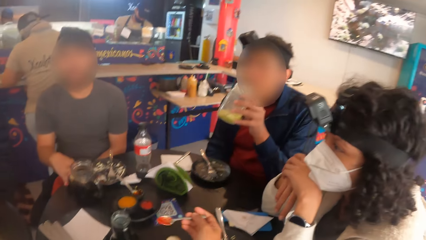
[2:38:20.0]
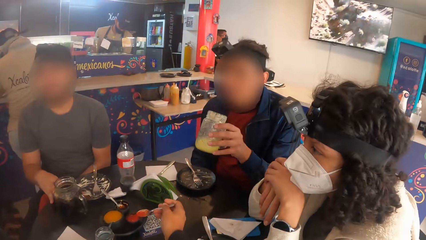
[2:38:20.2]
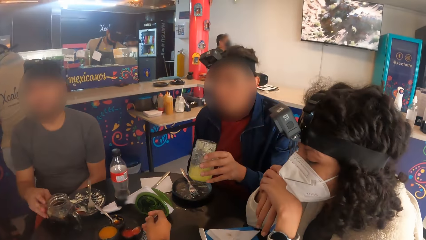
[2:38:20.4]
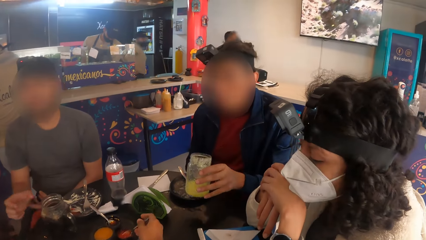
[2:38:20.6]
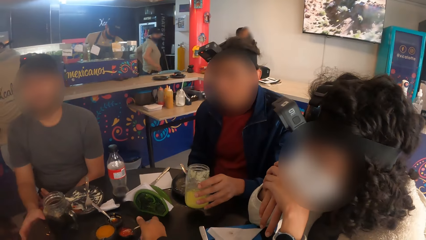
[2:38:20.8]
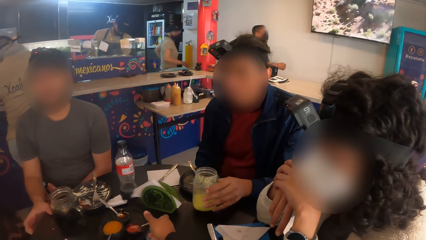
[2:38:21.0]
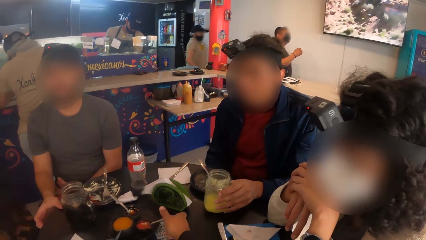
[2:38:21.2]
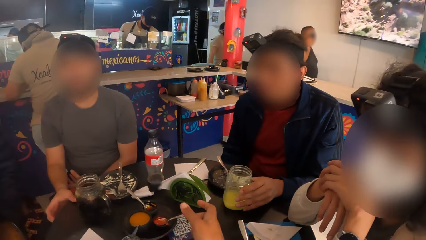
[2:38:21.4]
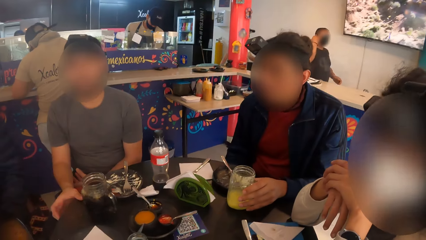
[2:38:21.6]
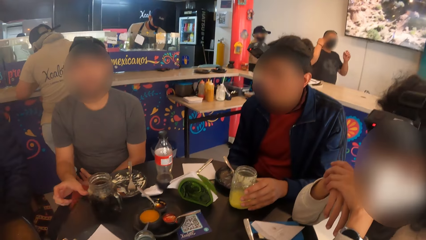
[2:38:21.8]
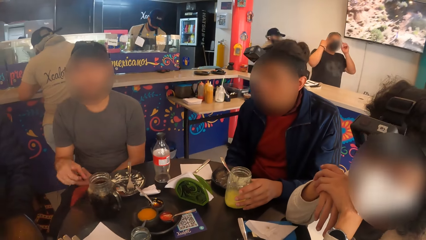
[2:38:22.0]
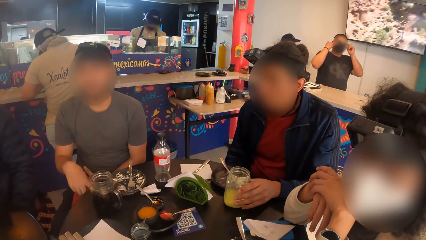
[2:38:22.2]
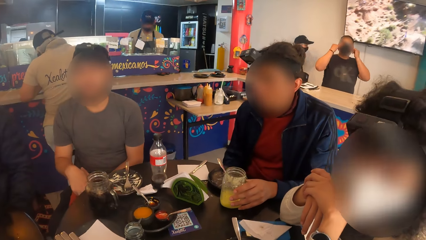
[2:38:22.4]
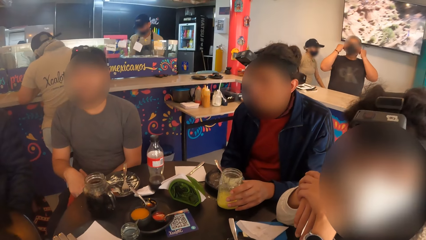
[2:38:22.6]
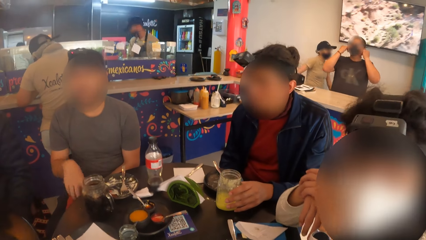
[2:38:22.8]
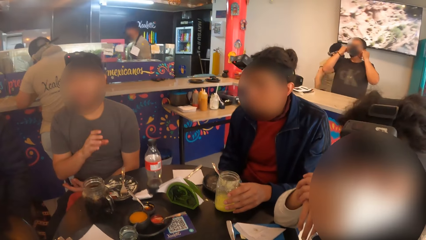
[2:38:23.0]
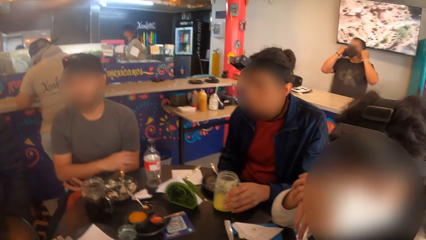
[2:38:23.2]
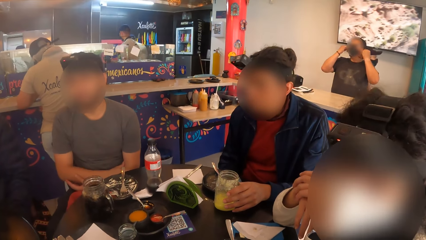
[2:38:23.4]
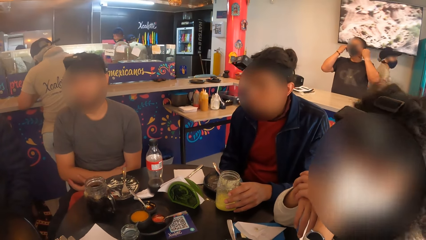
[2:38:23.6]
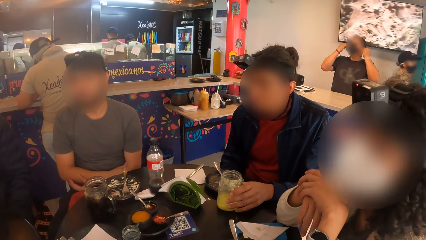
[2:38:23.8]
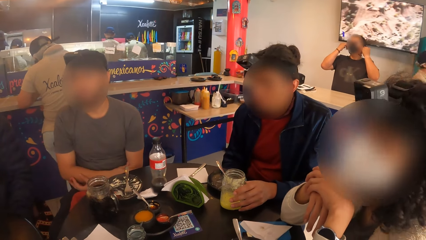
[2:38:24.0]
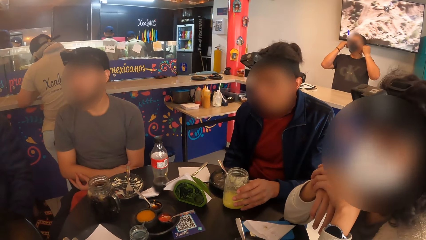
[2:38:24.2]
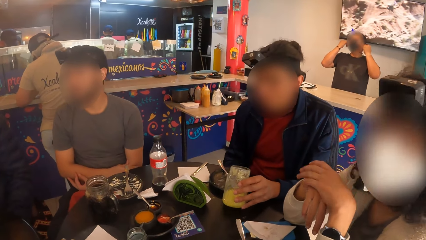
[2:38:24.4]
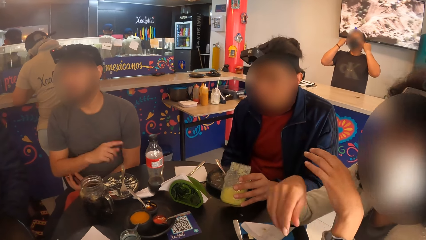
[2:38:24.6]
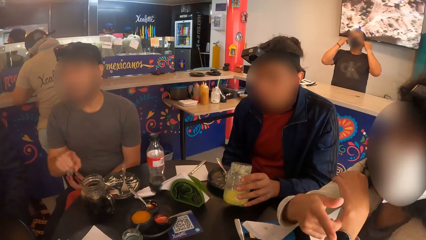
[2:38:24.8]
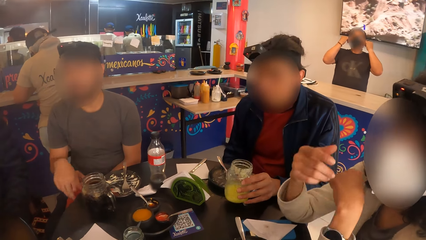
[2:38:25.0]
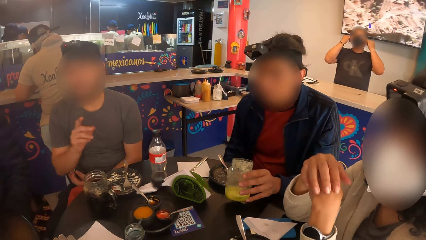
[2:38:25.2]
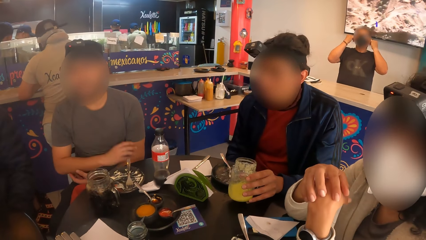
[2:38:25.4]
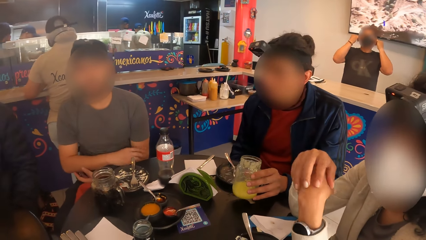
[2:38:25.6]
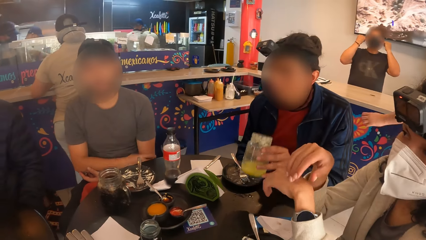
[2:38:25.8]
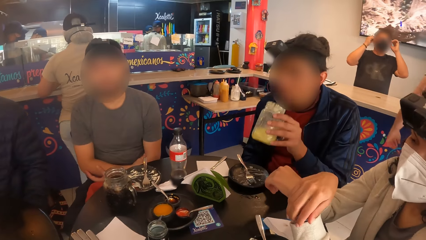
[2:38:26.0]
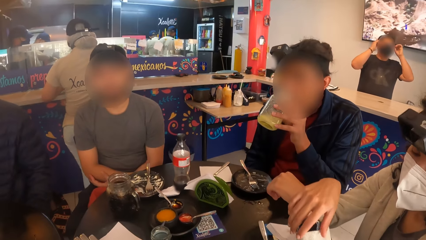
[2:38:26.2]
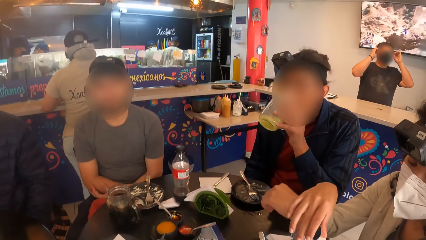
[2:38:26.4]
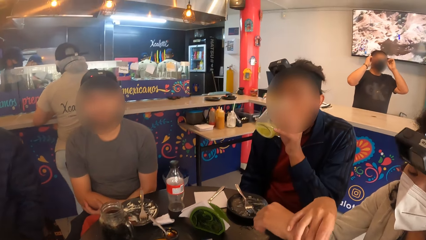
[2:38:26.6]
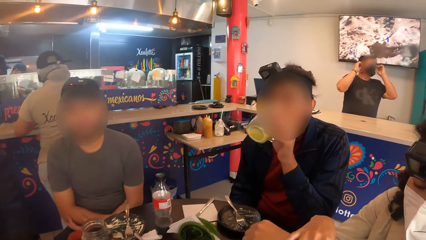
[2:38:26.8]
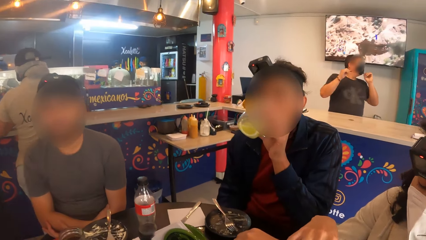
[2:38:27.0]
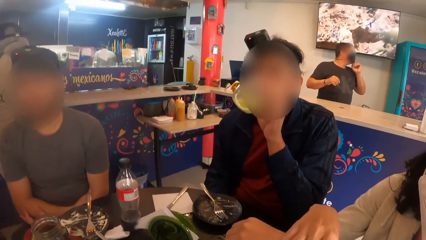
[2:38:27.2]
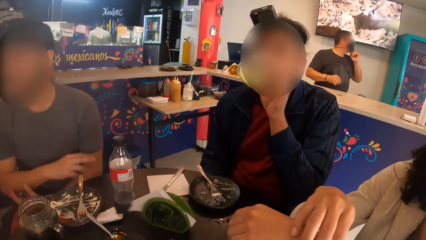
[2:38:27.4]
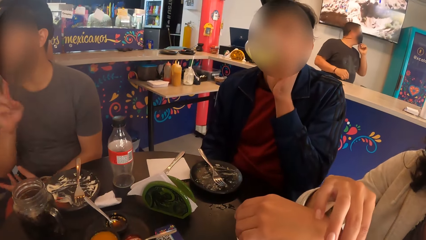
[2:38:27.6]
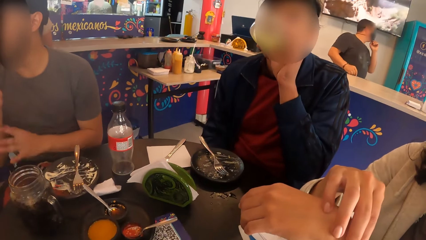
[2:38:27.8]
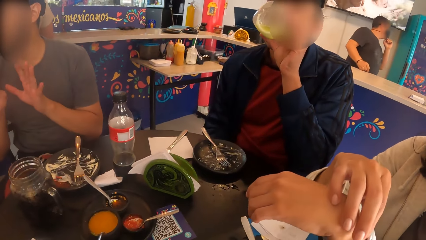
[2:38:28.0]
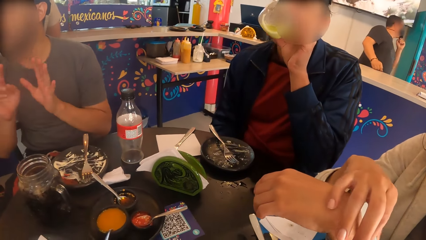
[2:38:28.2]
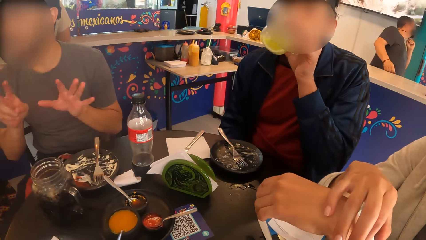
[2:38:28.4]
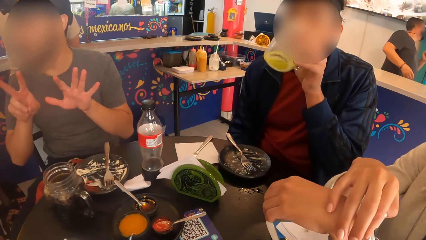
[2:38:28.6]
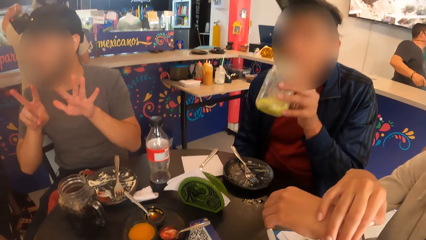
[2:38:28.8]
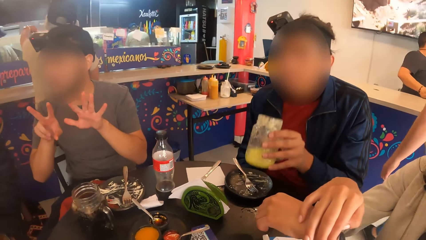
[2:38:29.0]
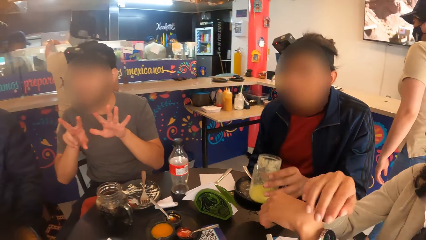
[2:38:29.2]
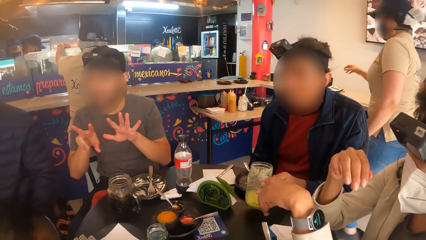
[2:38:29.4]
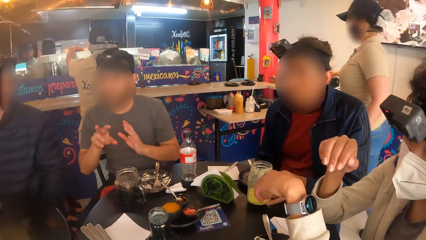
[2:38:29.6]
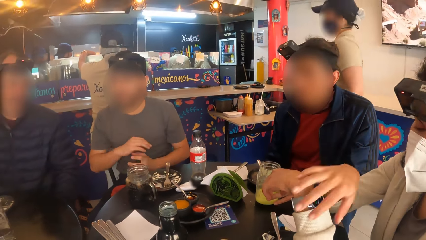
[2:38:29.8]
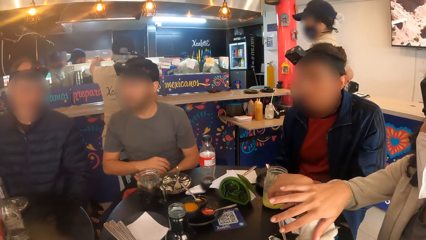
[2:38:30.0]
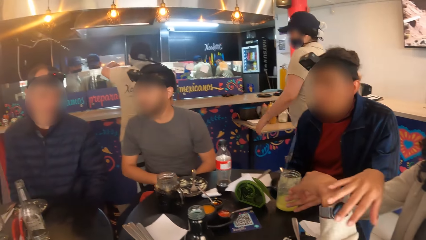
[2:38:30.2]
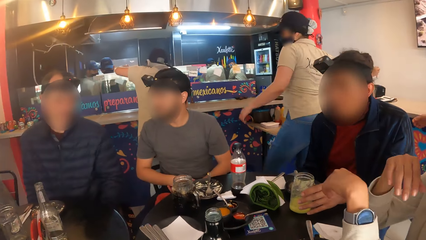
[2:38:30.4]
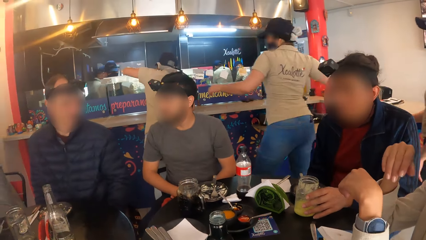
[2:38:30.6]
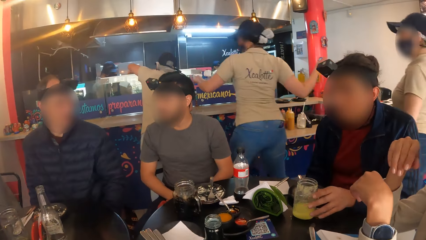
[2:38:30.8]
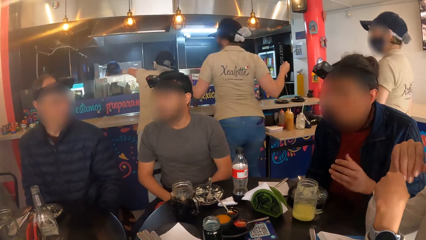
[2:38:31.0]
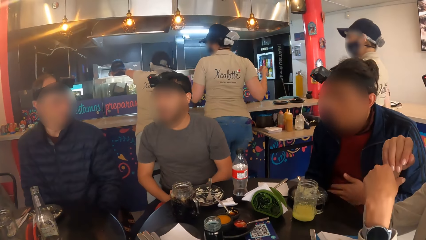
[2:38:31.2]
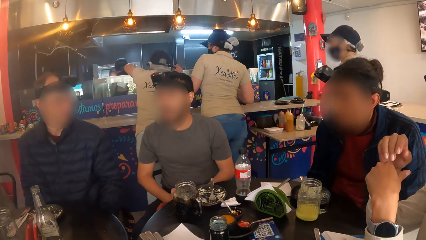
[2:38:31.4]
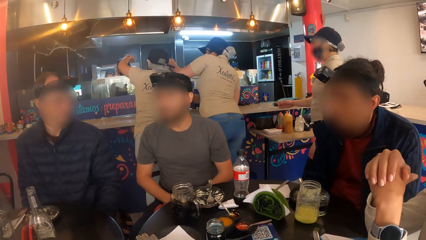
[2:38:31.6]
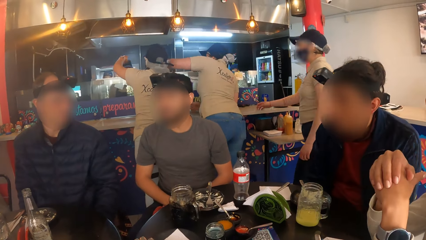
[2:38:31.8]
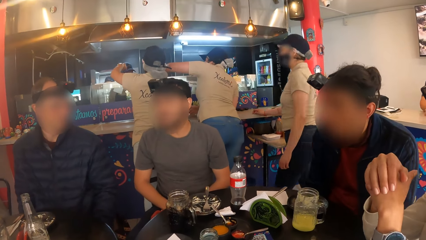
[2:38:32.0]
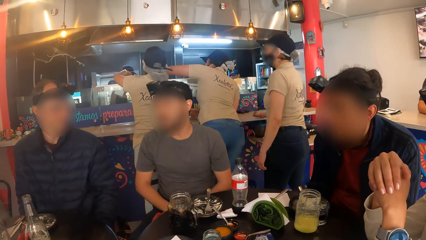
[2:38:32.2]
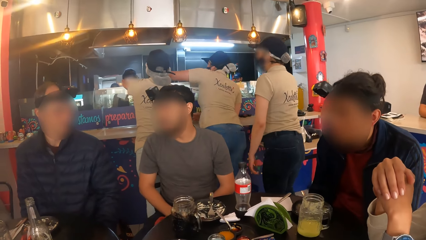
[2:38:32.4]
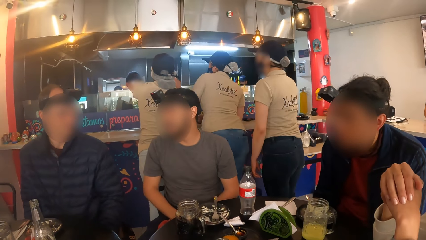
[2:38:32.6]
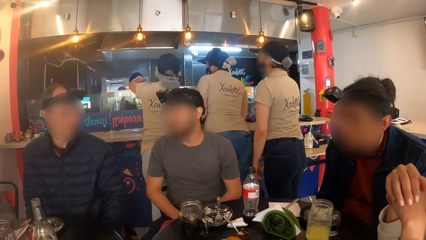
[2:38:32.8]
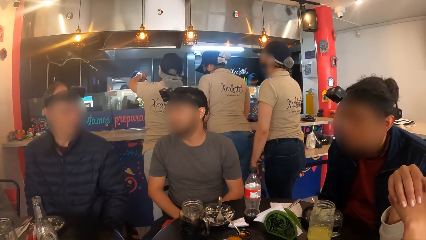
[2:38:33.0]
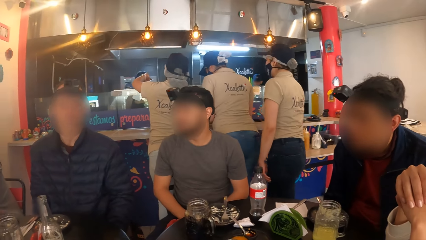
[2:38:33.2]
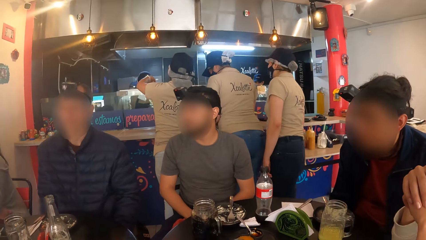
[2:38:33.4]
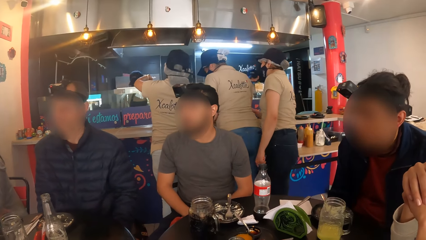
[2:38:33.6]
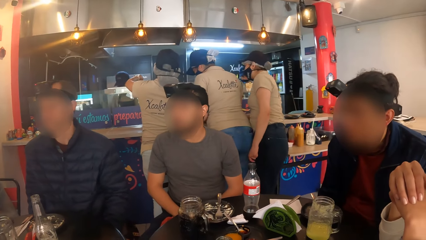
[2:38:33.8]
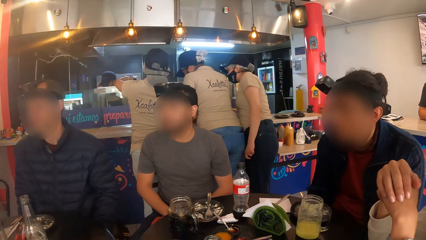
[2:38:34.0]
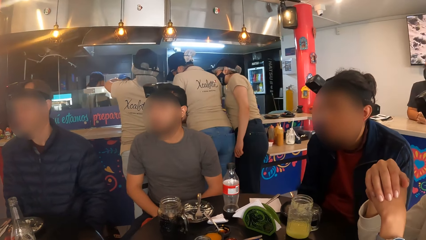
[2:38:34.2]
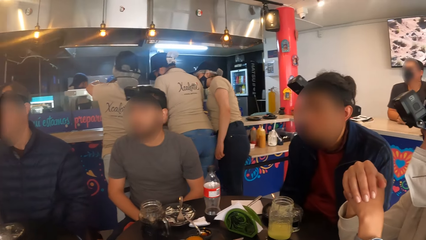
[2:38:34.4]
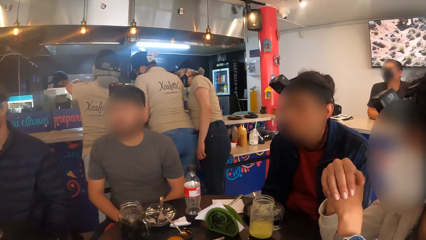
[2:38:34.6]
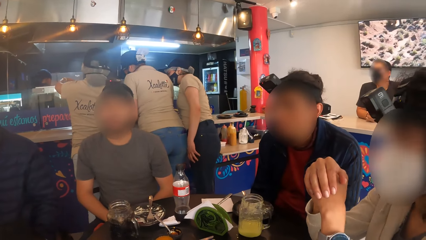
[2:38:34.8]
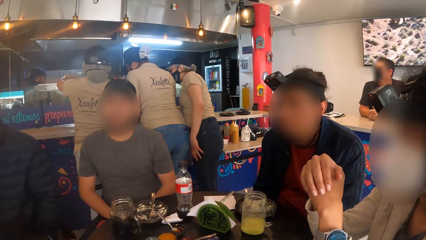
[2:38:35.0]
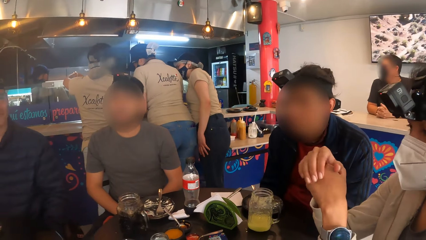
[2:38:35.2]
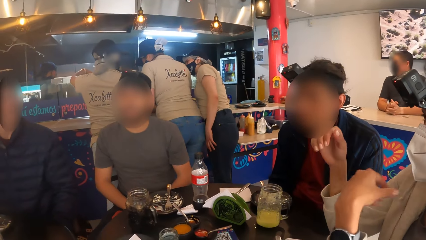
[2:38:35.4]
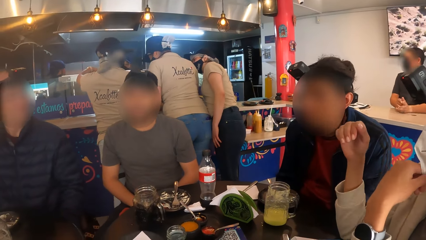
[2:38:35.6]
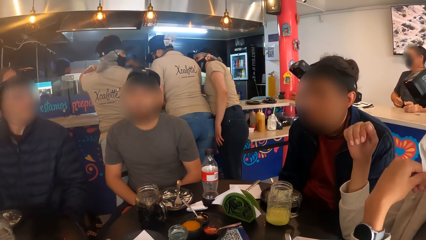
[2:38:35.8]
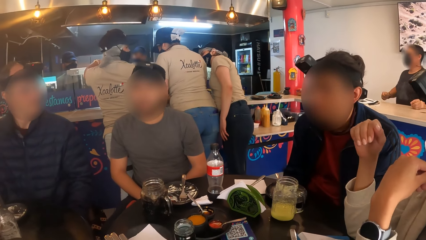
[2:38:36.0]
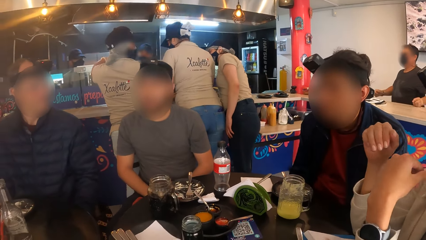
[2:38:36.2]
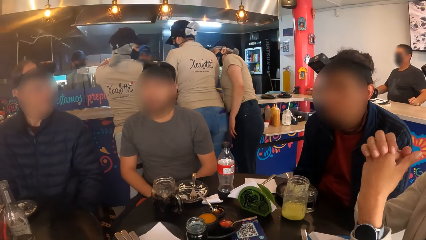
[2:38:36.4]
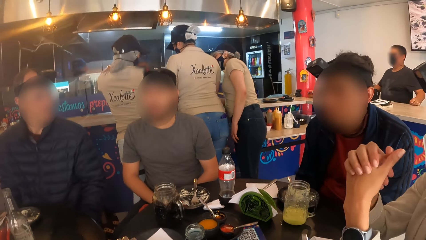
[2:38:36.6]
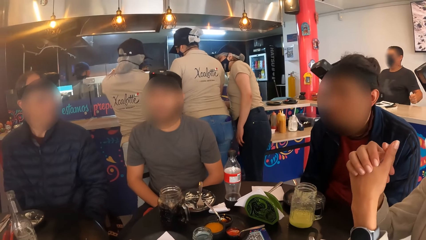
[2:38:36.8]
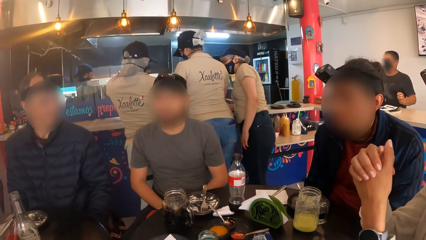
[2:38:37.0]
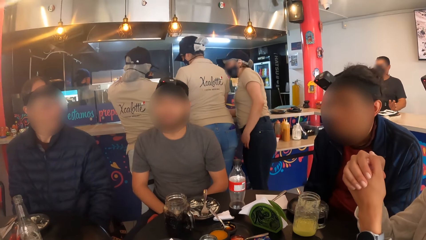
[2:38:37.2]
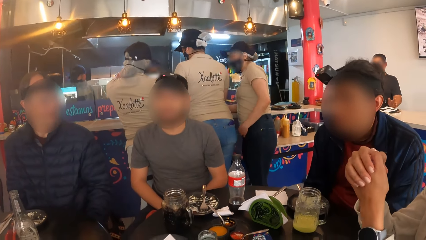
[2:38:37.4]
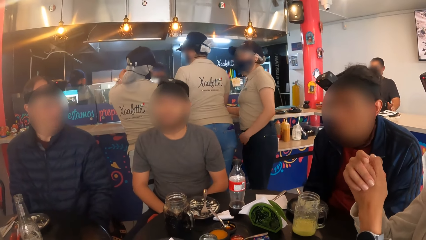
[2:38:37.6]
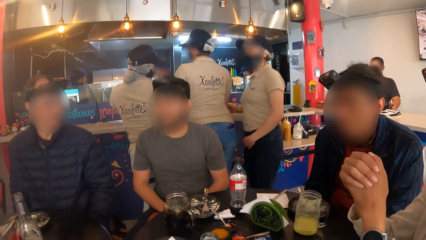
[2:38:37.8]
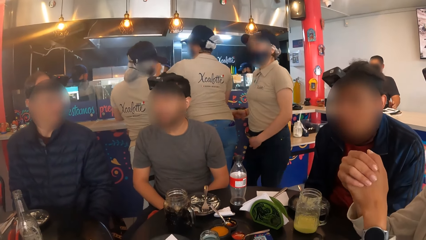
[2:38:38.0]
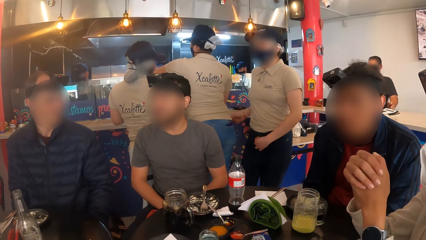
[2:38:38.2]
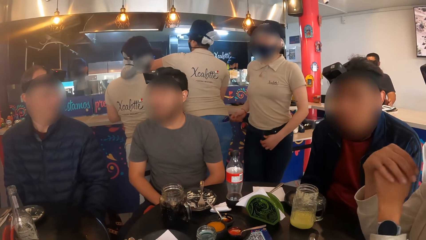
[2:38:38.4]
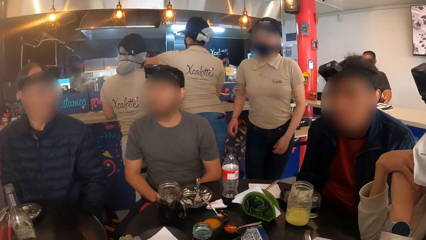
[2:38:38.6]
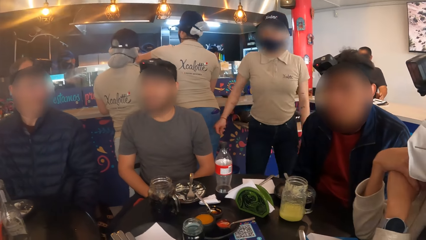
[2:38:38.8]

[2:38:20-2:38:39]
The camera wearer keeps the spoon into the sauce plate with her right hand. A man keeps the cup of juice on the table with his left hand. A woman speaks to the camera wearer. The man carries the cup of juice from the table with his left hand. The man shakes the cup of juice in his left hand. Another man points a finger. The first man drinks from the cup of juice in his left hand. A person touches the watch. The first man keeps the cup of juice on the table with his left hand.
